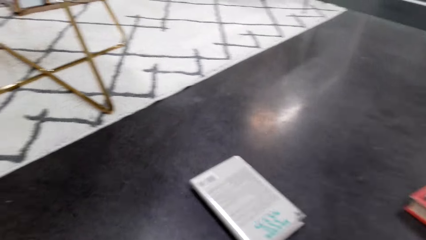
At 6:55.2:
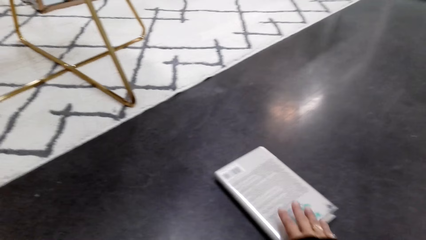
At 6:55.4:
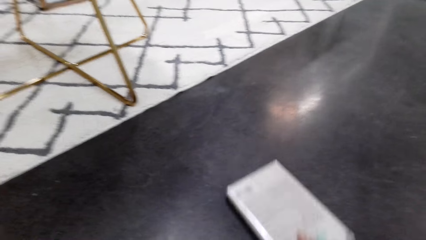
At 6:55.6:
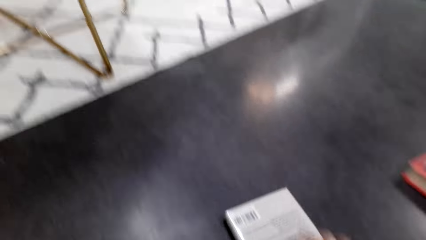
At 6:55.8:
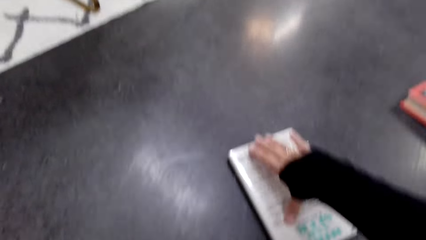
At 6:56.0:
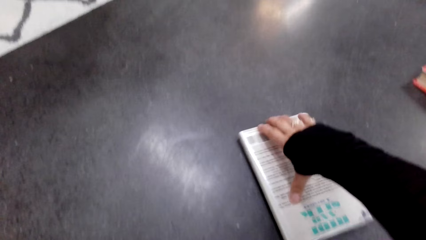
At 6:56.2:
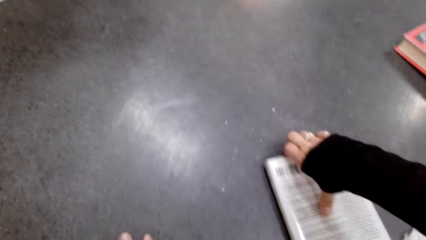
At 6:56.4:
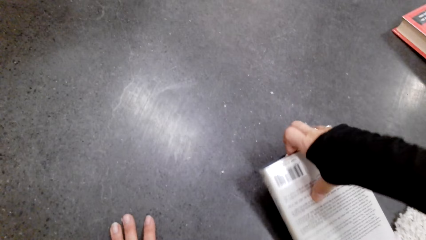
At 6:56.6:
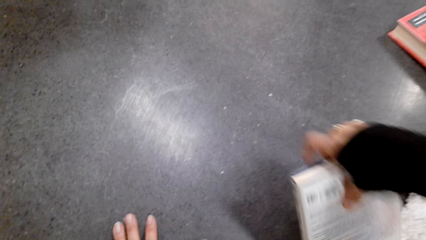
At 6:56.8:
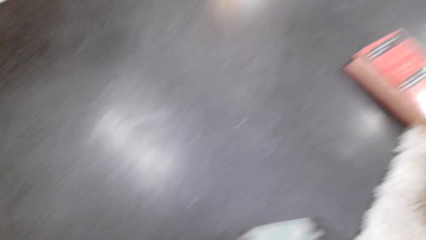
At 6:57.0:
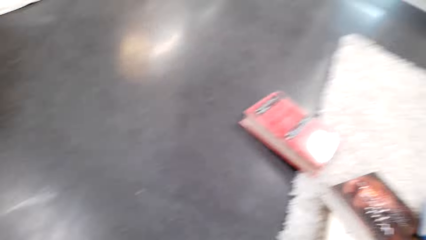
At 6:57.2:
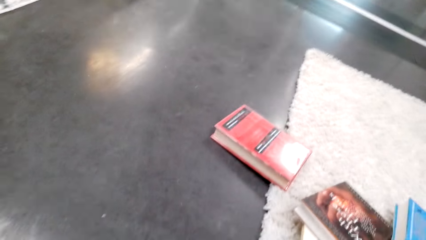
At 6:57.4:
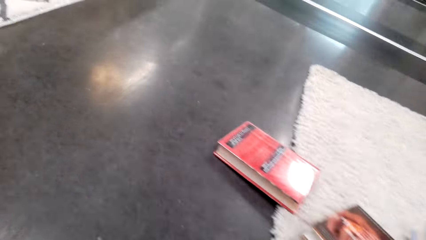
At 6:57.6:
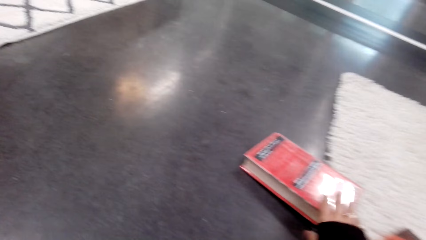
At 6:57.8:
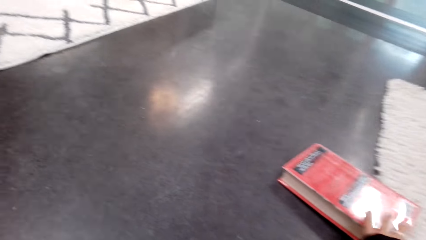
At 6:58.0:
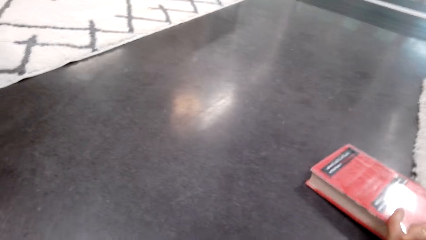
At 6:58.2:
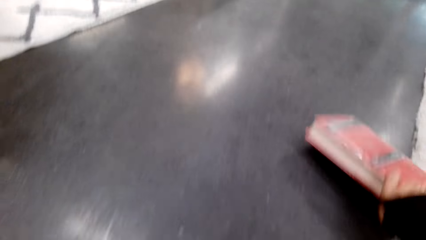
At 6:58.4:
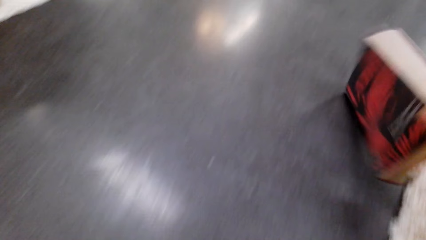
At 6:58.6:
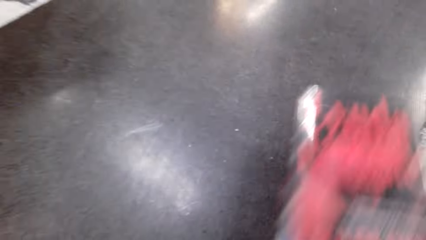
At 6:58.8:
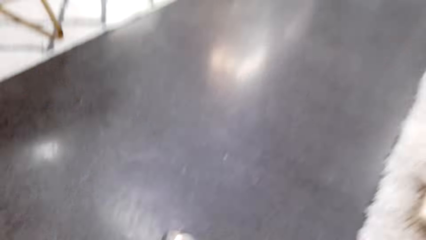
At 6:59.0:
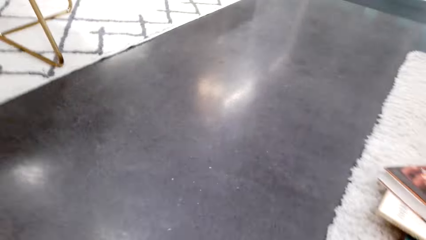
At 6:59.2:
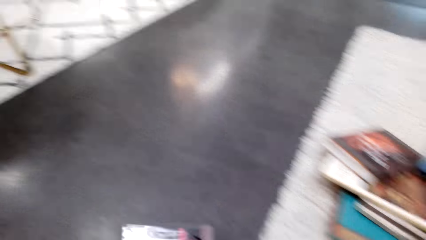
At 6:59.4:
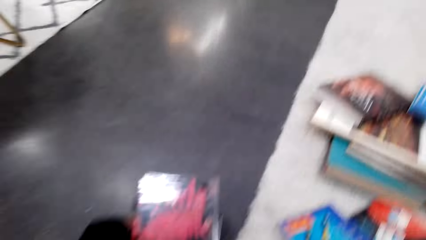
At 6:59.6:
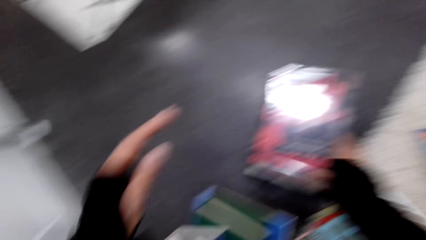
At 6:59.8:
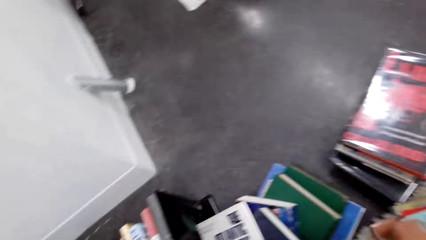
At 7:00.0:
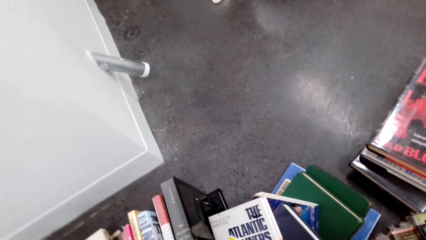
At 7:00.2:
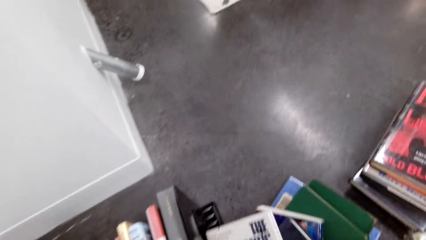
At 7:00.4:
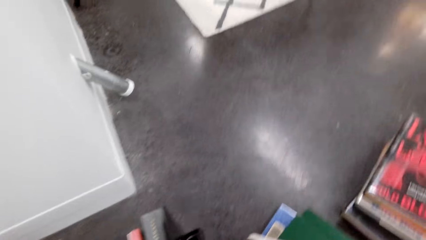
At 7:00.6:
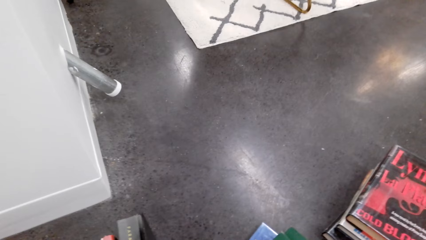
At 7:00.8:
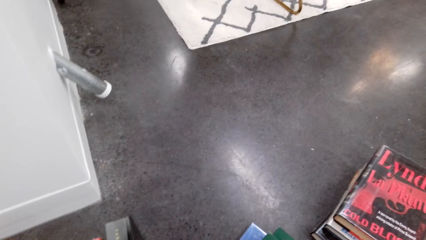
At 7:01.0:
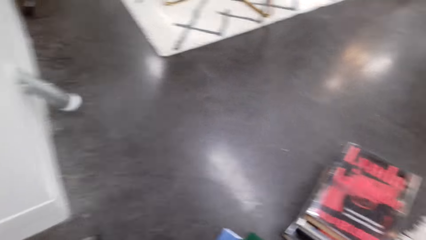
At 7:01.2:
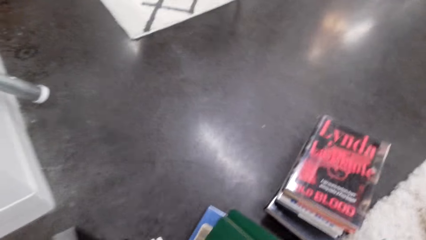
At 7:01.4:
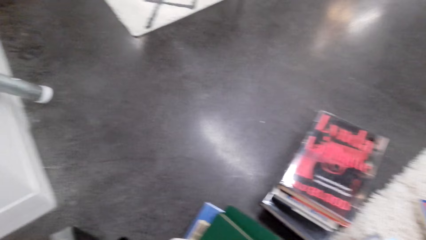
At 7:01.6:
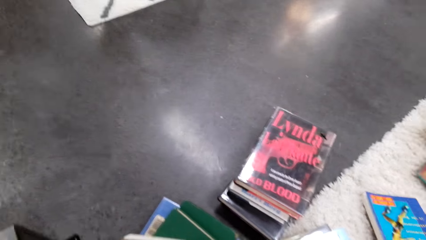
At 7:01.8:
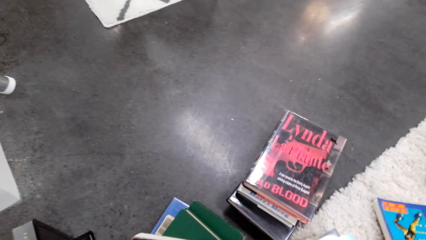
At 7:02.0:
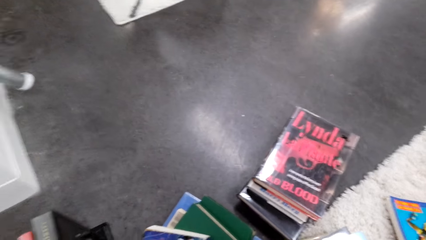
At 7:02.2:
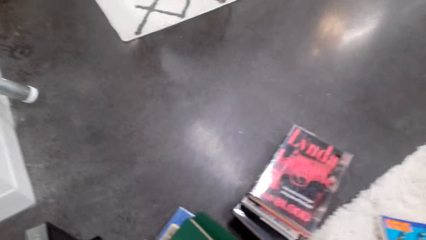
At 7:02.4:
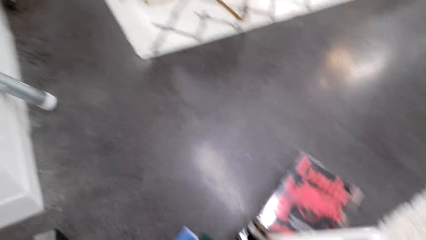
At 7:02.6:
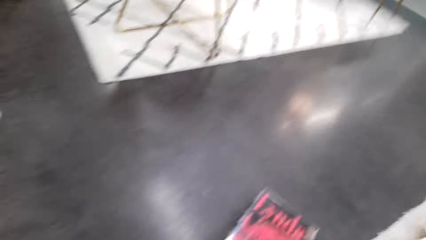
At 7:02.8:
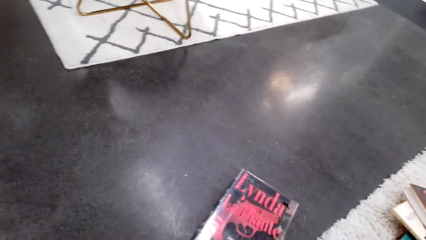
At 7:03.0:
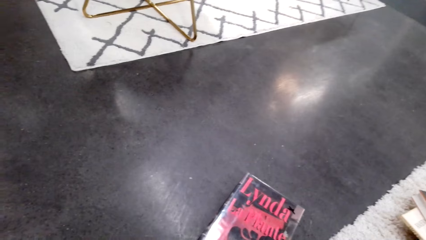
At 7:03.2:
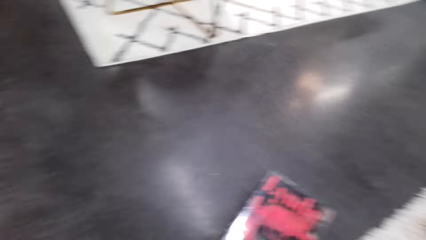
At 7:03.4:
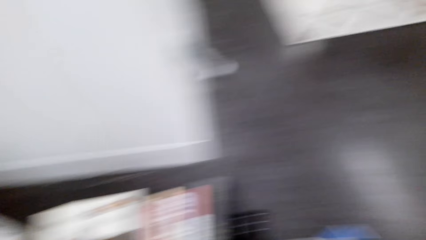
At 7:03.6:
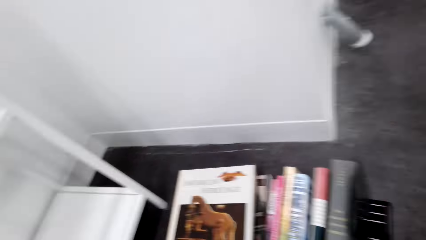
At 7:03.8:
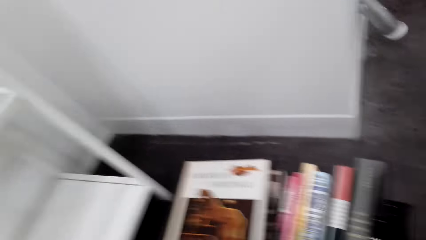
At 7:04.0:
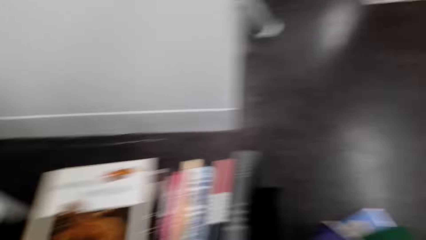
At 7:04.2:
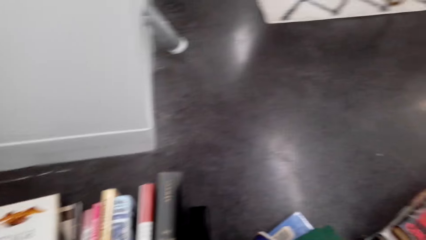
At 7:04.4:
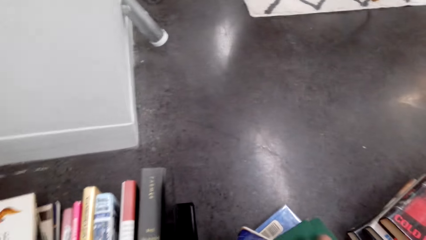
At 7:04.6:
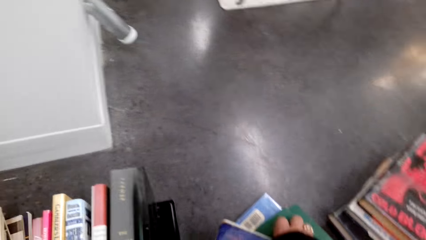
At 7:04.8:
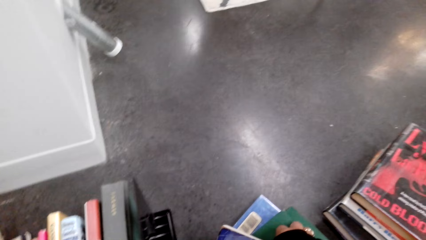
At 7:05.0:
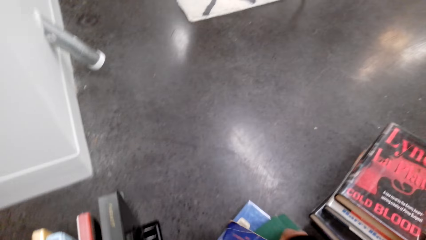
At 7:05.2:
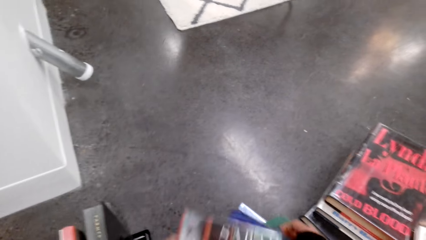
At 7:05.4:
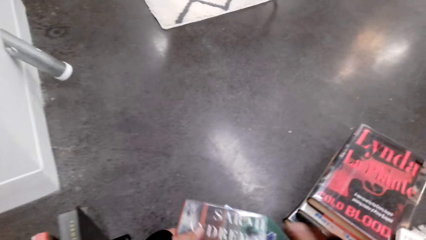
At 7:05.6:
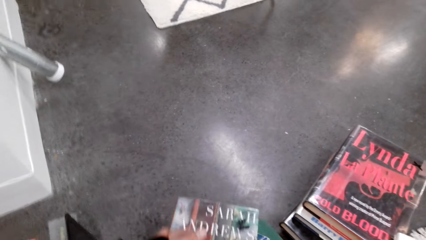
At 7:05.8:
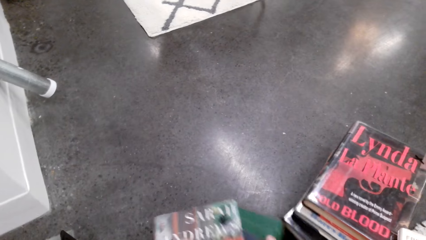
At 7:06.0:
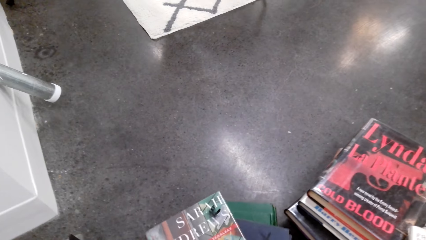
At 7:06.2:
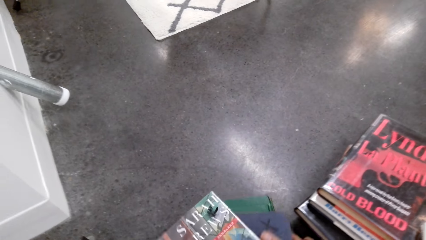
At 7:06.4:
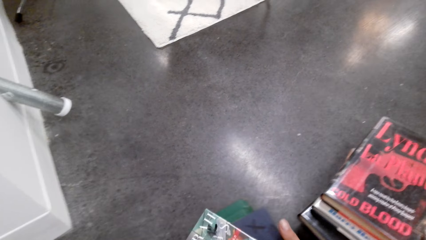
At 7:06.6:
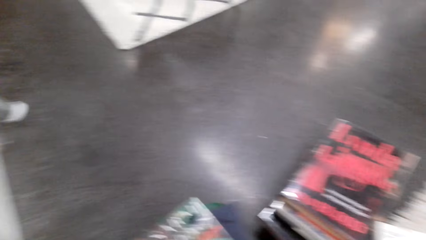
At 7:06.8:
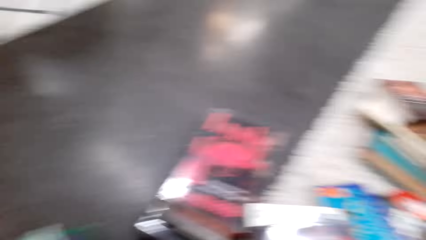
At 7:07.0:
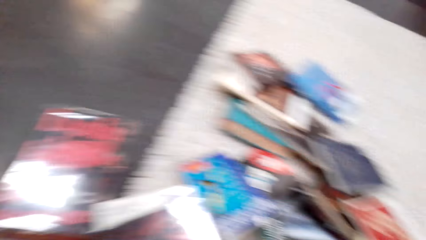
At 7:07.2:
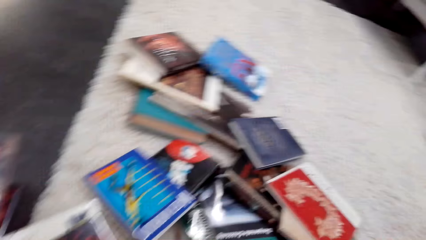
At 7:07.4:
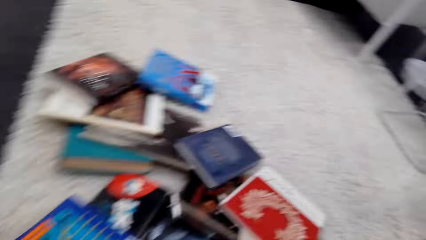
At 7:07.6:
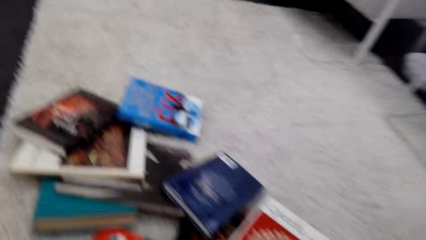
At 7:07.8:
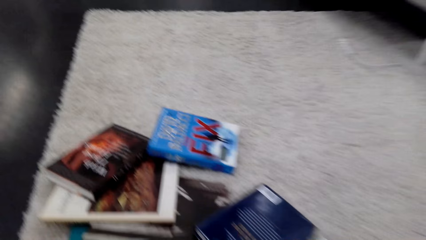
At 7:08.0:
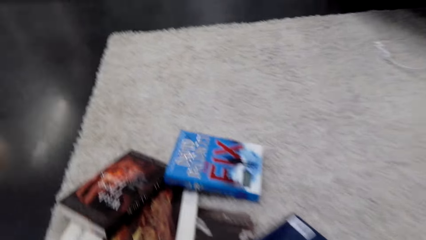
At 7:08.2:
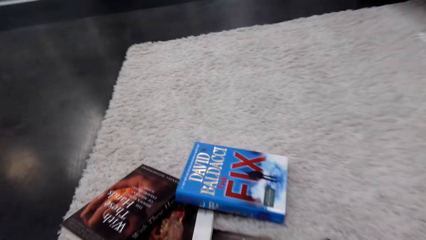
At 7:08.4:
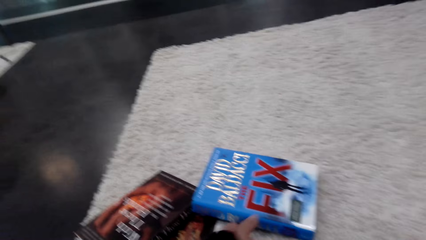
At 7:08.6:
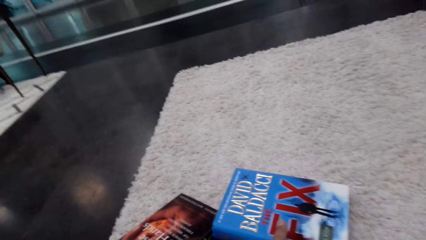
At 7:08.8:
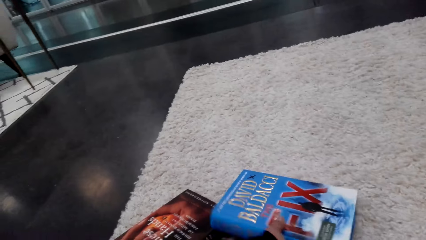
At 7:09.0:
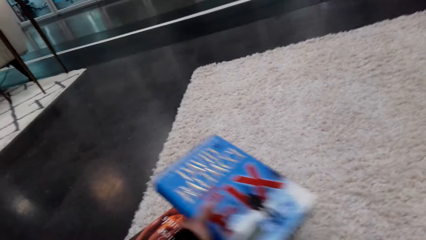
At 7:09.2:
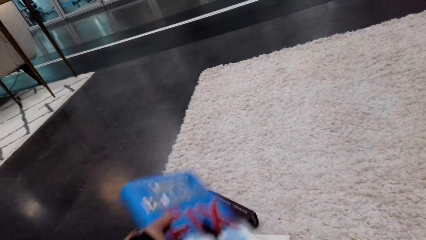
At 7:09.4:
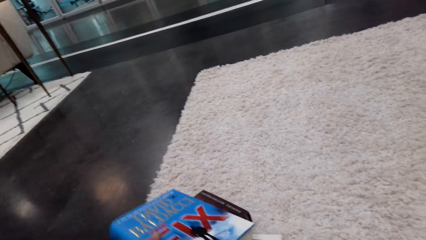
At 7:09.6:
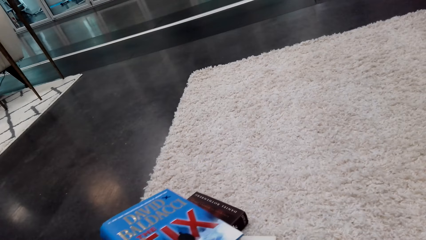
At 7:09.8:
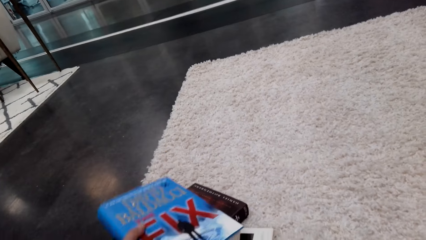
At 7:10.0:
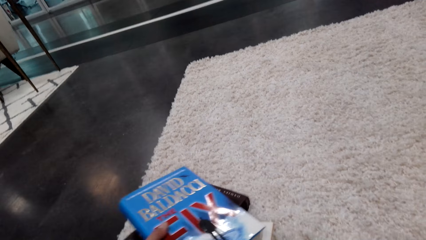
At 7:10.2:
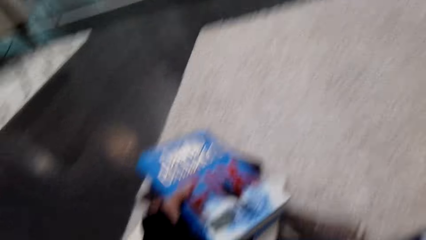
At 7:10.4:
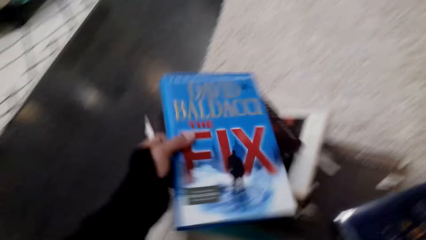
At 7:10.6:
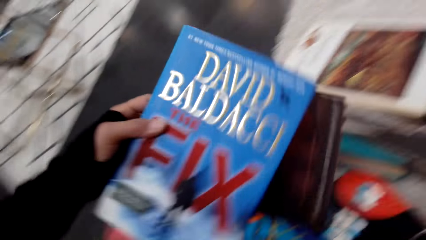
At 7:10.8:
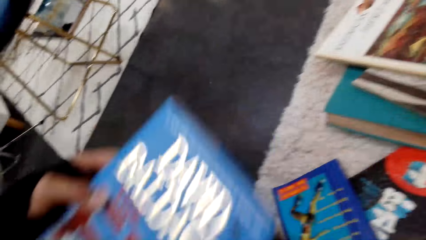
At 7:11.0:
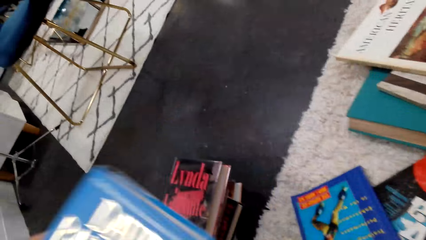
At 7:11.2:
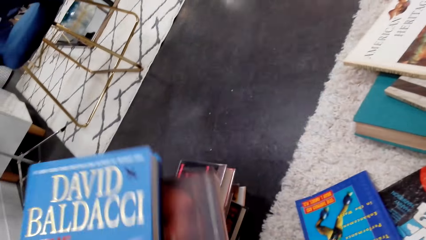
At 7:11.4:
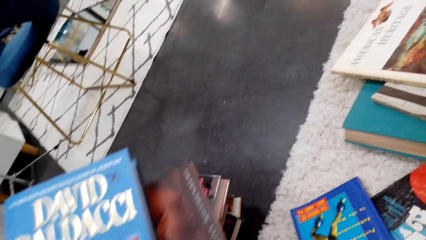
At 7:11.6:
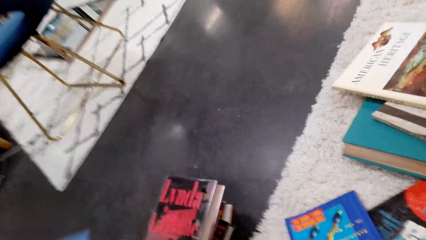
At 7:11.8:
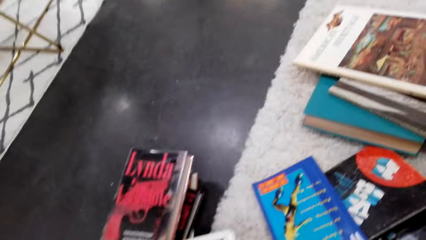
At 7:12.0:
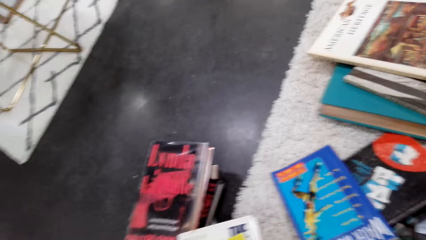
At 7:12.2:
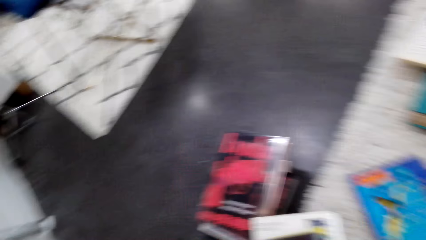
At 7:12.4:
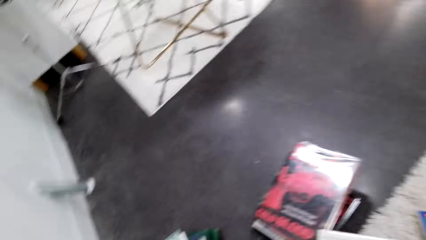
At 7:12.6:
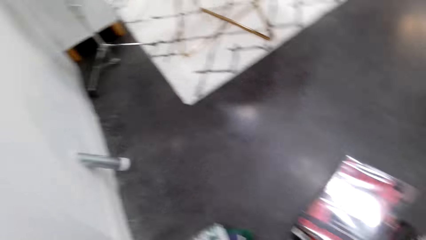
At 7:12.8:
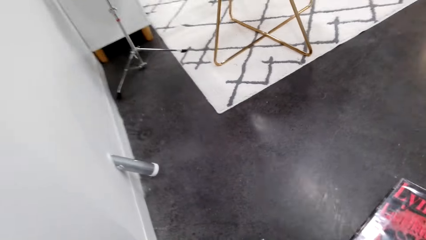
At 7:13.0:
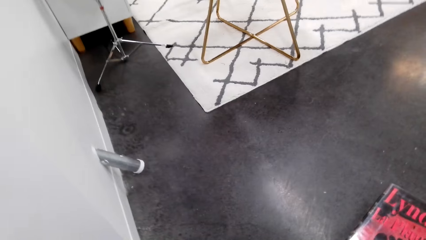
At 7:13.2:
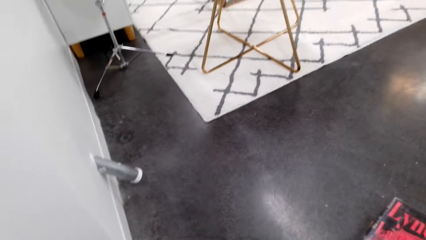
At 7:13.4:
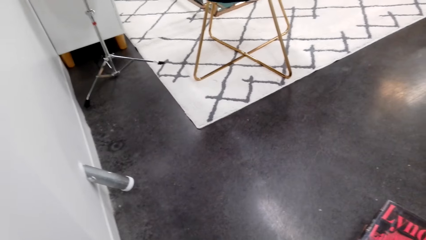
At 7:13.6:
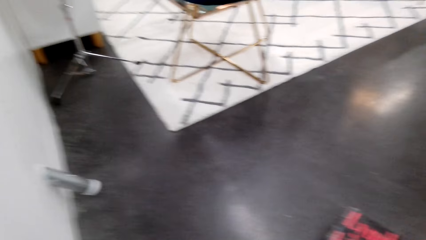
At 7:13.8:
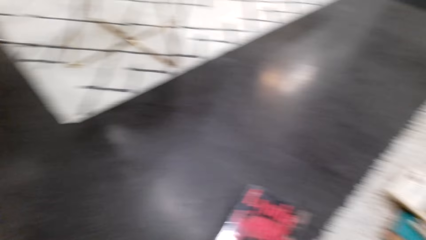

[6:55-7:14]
The camera wearer picks up a book on the floor. They move the book. They sort the books with the right hand. They pick up the book on the floor. They move the book. They put the books on the floor. They look at the books. They look around the house. They pick up the book with the right hand. They arrange the books. They pick up the book on the floor with the left hand. They move the book. They put the book on the floor.
